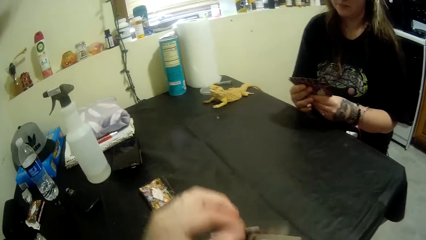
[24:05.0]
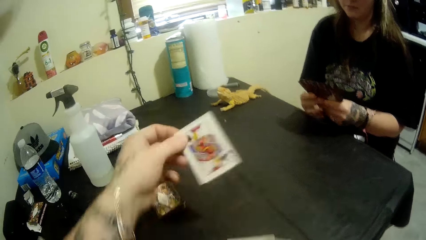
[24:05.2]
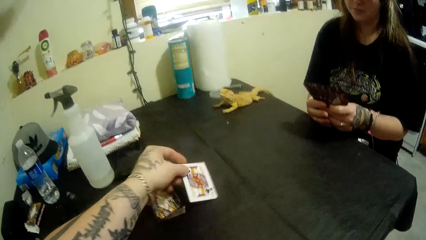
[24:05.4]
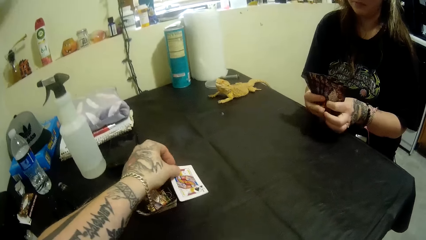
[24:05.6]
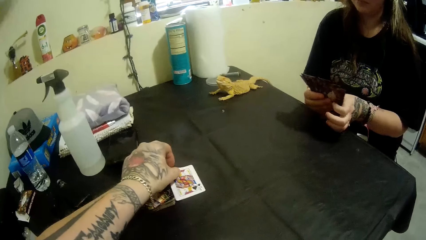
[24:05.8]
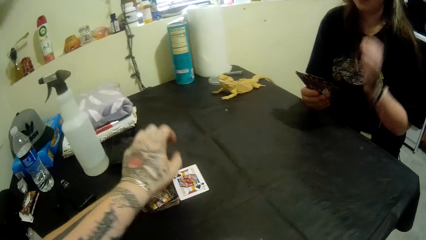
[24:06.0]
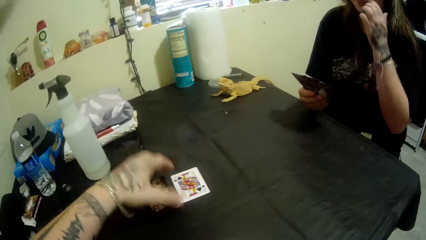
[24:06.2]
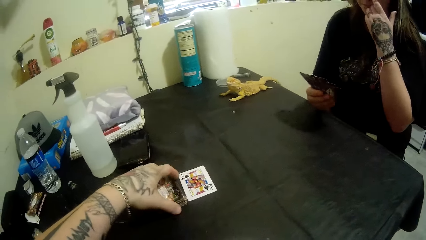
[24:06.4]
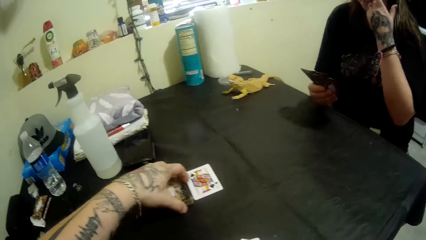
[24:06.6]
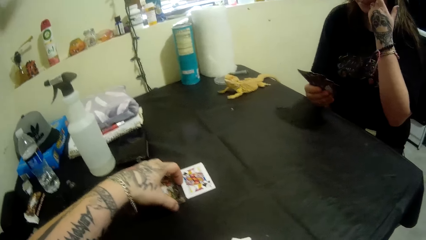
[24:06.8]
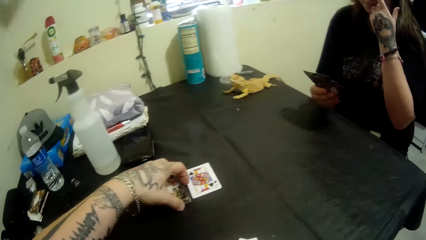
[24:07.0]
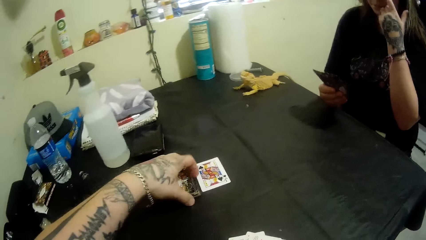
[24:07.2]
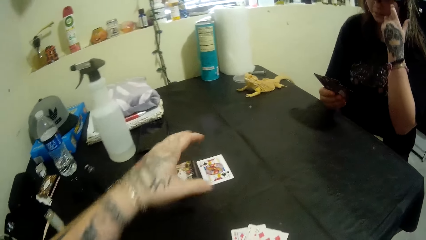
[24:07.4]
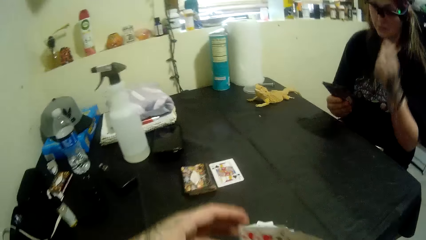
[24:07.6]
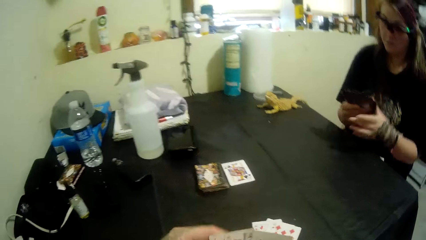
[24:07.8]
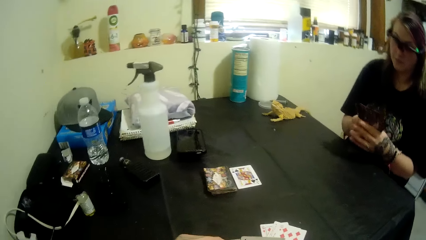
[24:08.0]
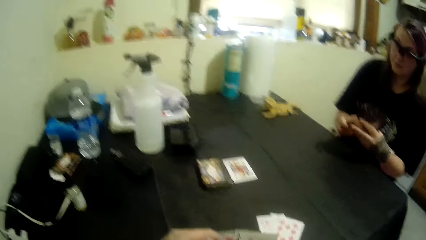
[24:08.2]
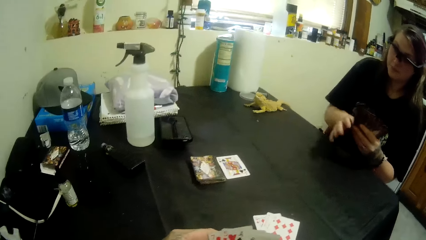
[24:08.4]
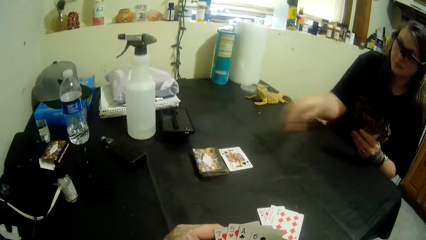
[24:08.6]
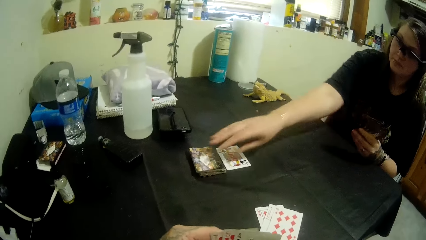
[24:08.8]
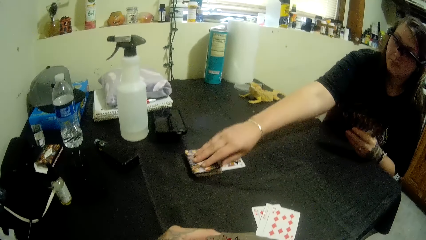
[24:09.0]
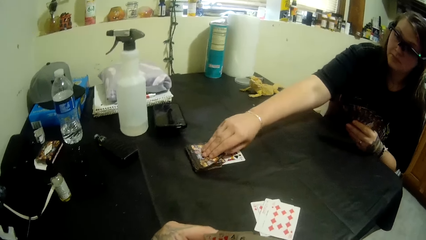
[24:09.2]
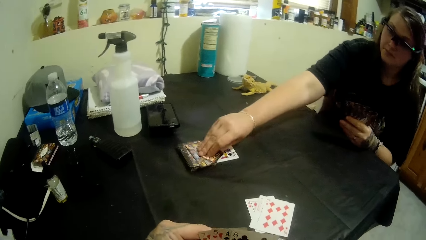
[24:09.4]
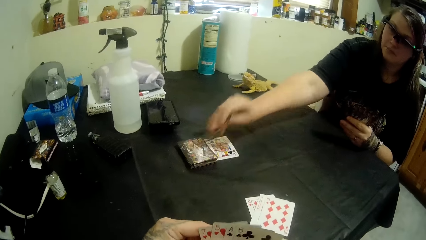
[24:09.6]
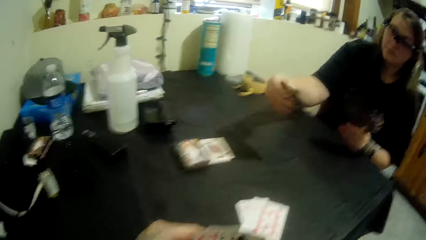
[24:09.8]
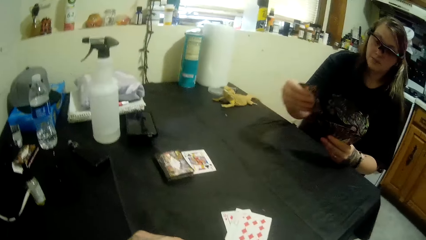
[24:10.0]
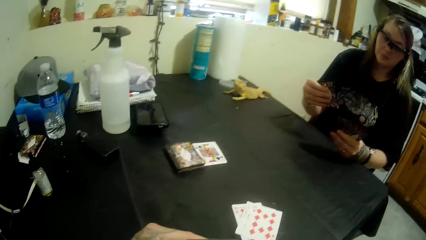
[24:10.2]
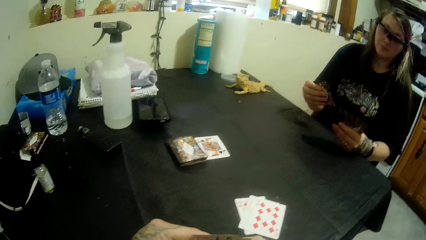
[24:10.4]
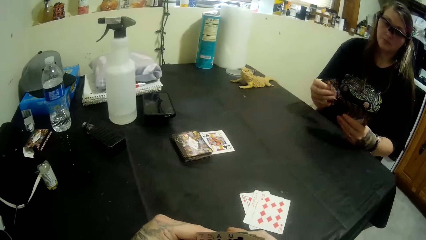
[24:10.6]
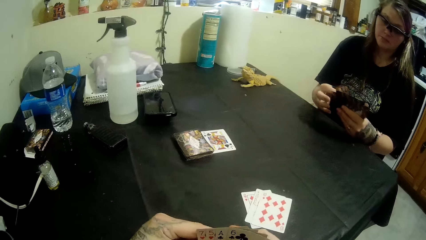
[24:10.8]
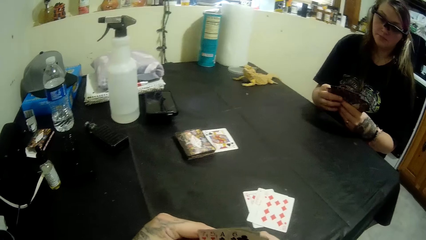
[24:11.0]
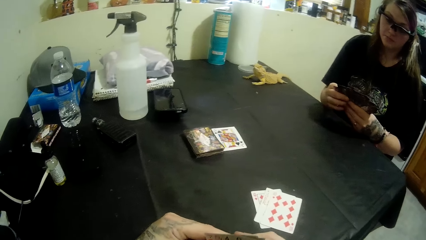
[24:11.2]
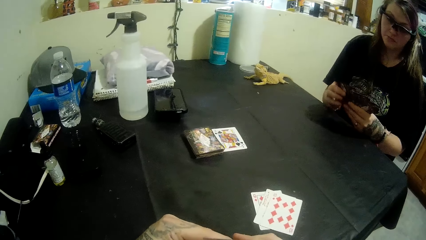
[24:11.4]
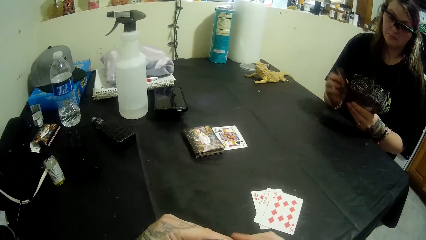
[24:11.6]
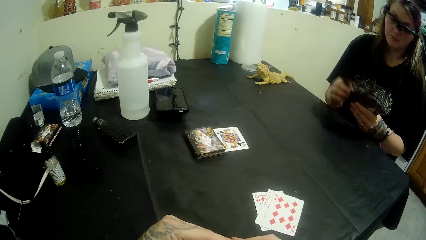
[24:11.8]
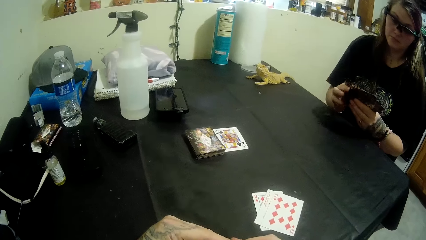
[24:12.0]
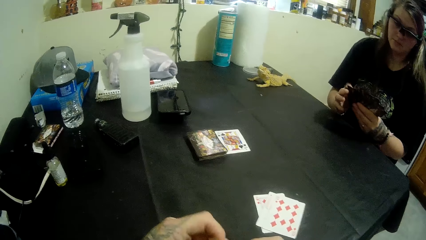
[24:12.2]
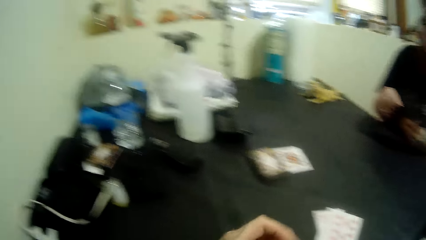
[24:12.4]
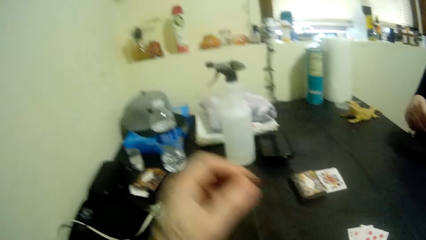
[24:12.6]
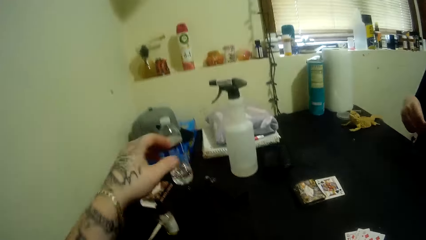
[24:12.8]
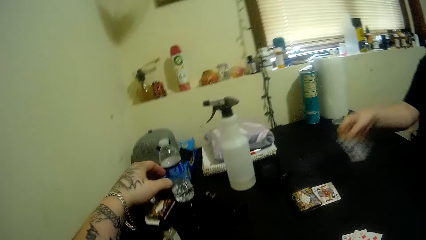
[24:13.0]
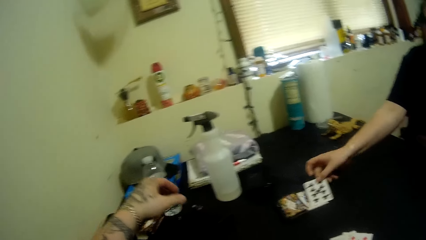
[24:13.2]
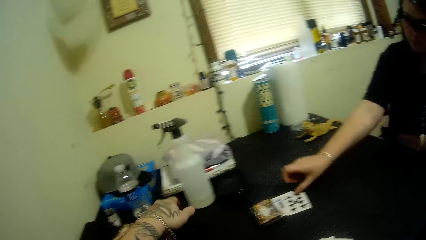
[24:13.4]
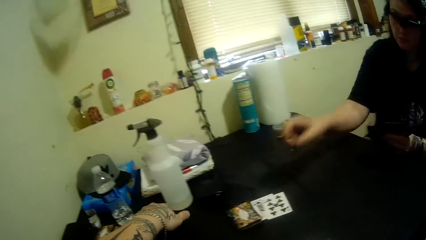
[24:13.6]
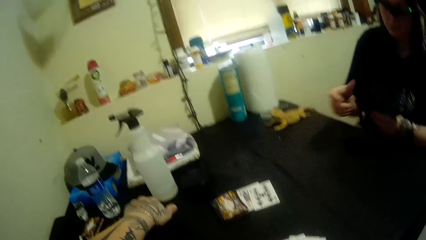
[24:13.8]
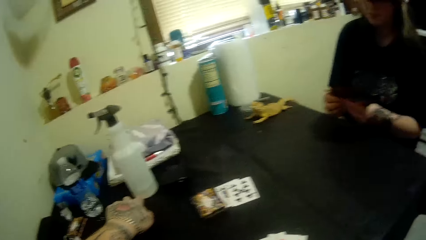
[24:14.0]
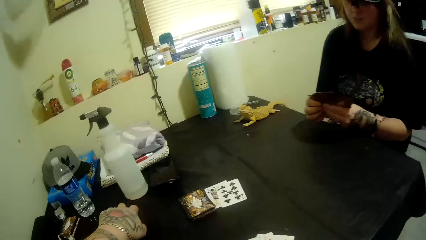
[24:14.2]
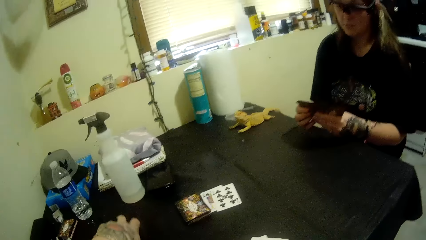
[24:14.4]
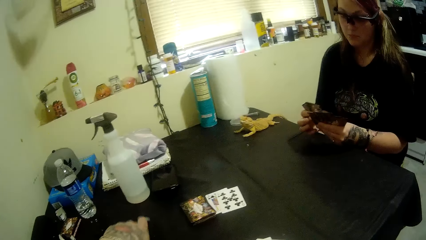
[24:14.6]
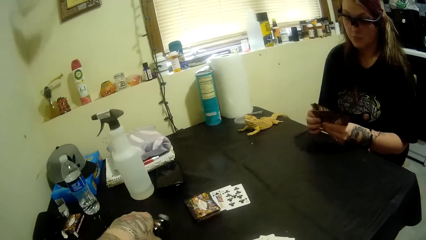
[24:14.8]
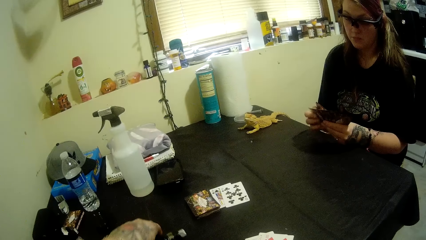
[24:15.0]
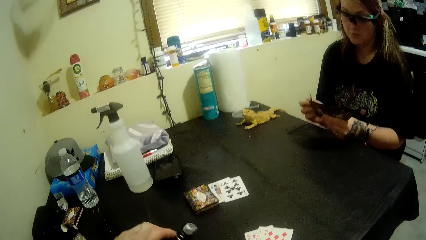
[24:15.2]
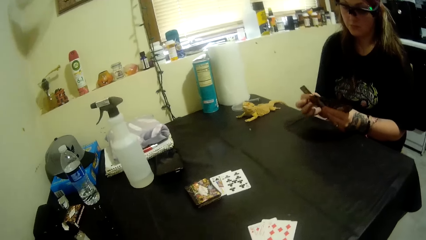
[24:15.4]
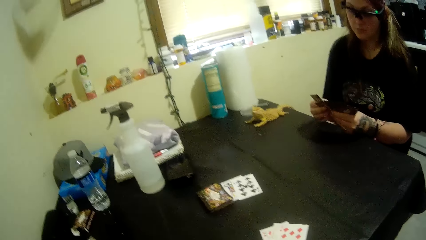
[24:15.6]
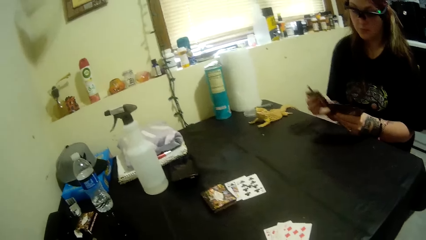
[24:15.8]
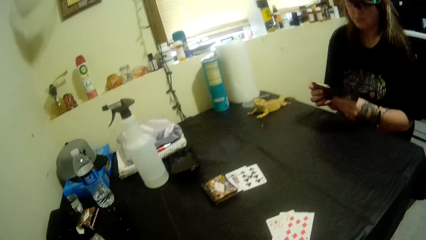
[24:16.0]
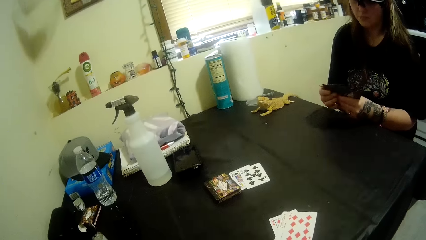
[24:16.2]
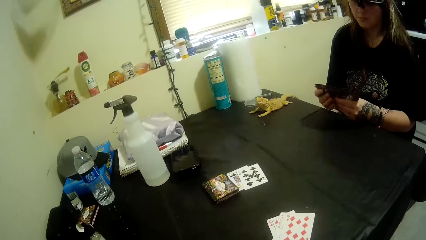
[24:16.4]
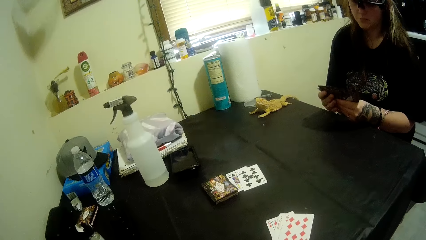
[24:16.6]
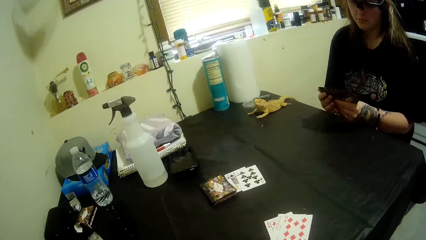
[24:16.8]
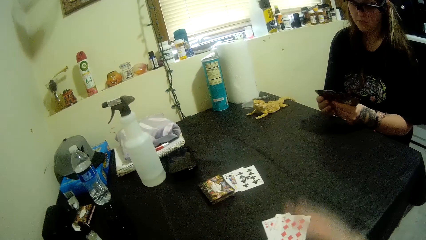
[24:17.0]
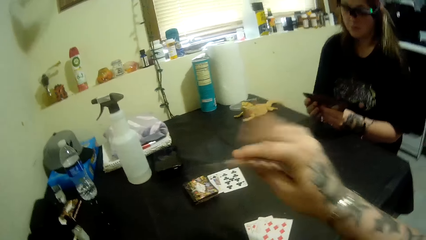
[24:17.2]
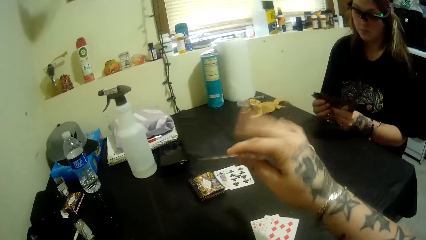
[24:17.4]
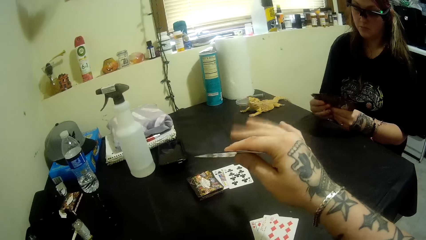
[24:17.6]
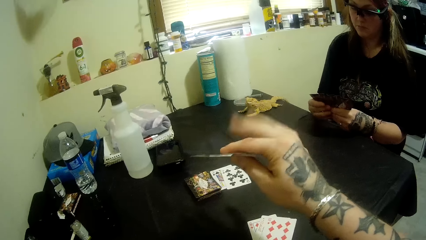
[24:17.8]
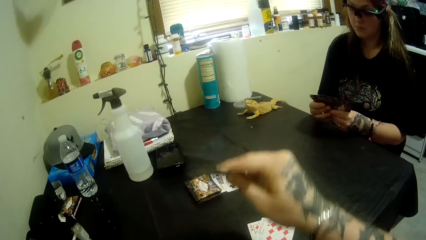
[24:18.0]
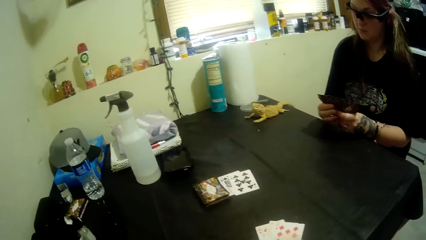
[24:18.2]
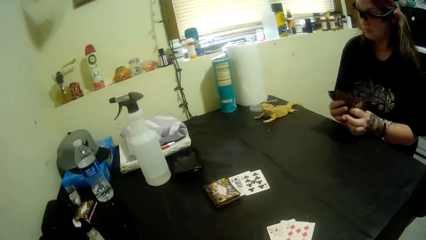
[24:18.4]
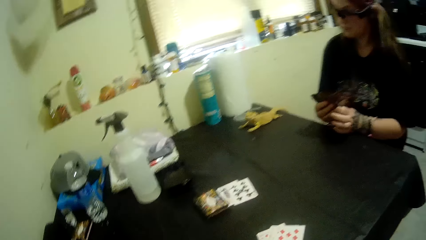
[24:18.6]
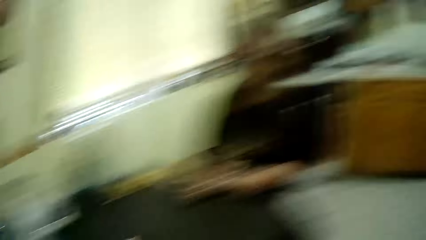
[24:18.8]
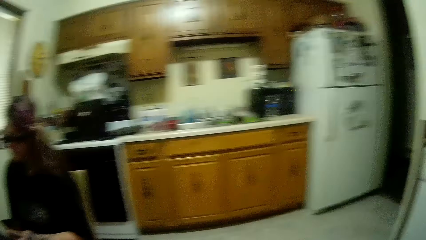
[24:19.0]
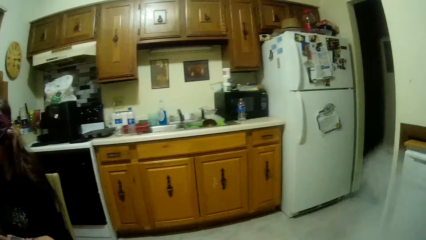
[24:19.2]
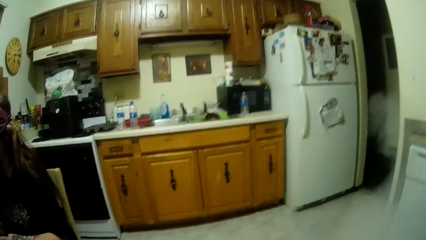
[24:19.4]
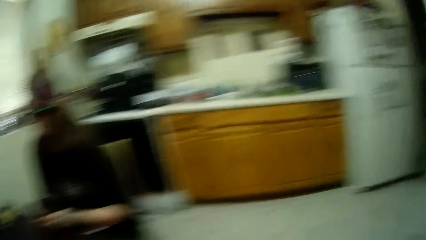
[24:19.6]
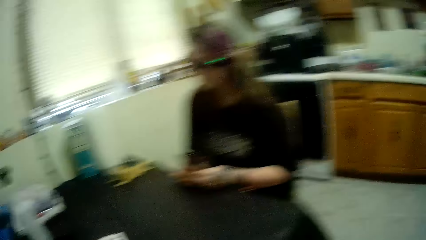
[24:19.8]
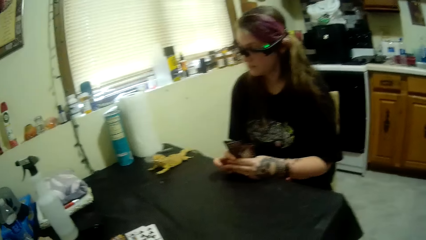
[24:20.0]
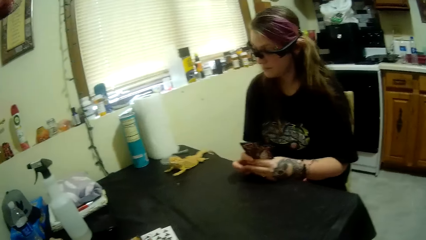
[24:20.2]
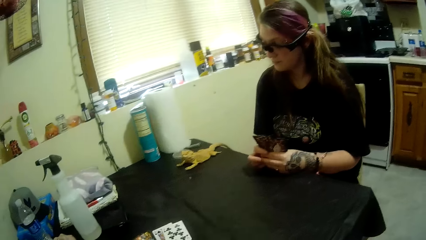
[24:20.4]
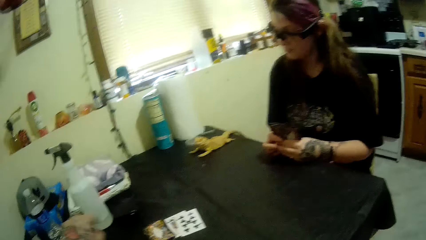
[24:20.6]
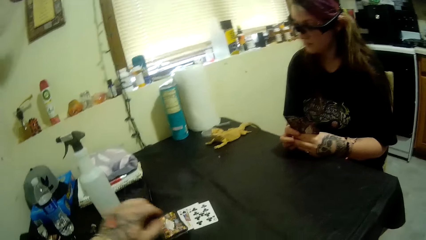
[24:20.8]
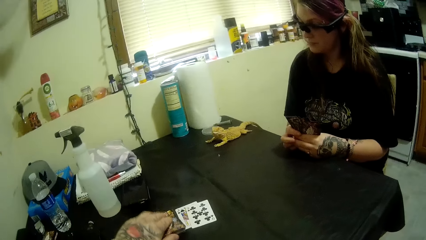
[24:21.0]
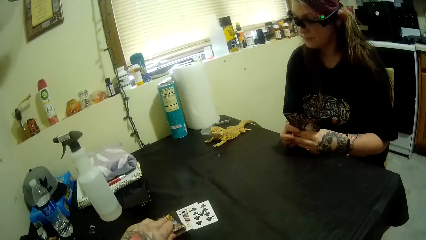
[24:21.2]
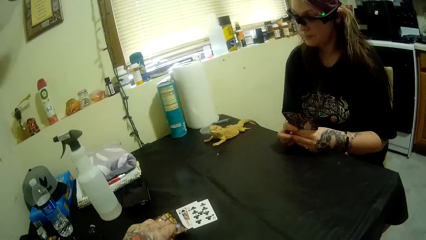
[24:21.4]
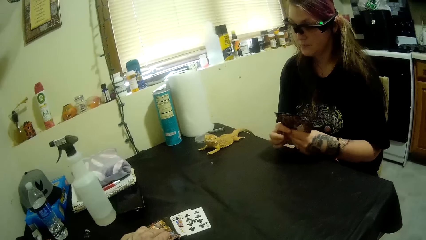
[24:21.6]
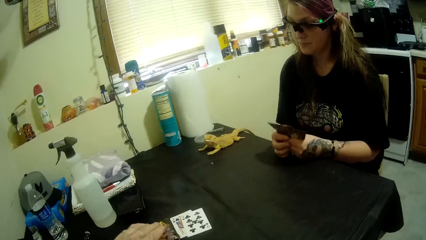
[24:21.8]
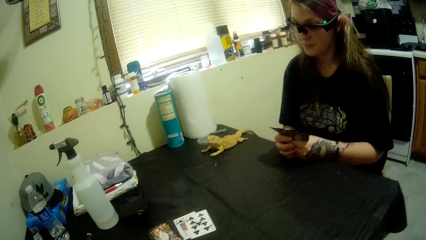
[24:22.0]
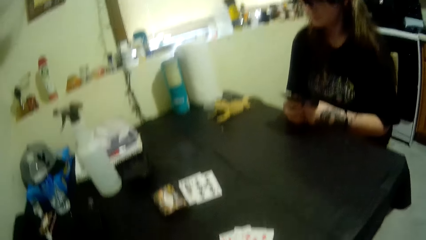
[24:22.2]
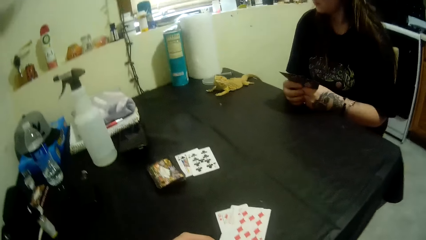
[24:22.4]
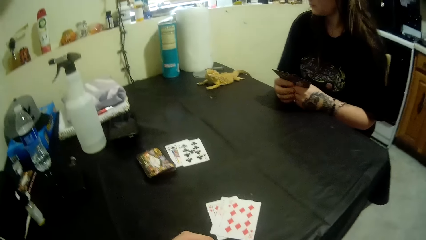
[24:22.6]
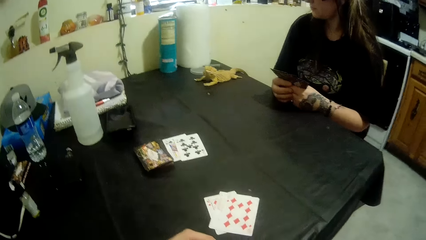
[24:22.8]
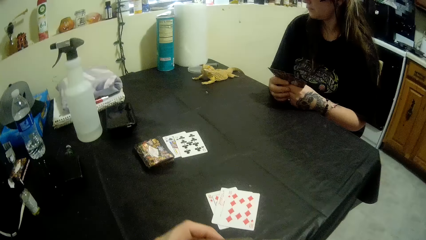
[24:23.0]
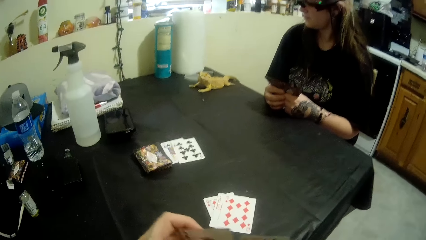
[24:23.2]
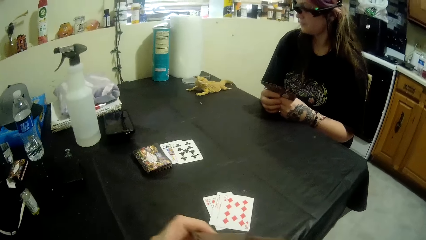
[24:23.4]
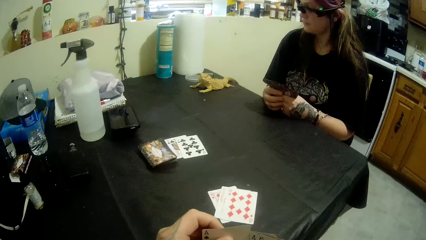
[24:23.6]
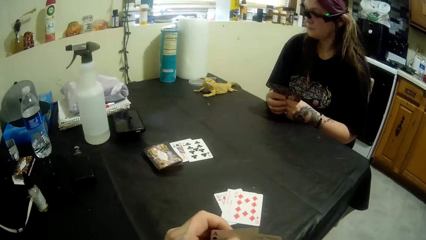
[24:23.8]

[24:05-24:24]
The camera wearer drops a card on the table. A woman touches her nose. The woman takes a card. The woman plays a card. The camera wearer picks up a bottle. The woman selects the cards. The camera wearer waves to the iguana. He shakes his fingers. He exhales the smoke. He picks up a card.
